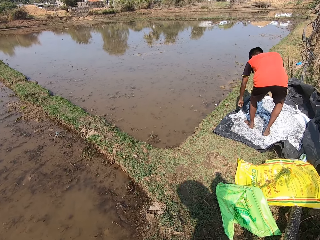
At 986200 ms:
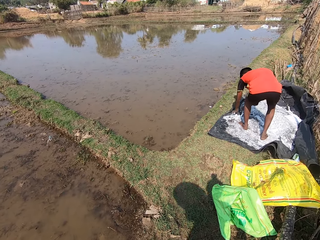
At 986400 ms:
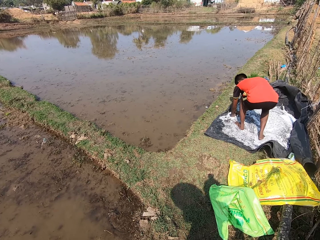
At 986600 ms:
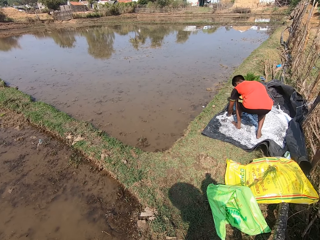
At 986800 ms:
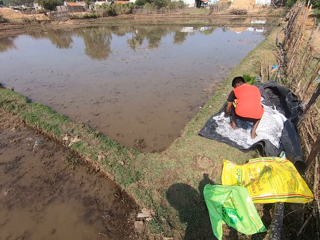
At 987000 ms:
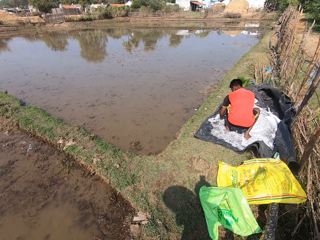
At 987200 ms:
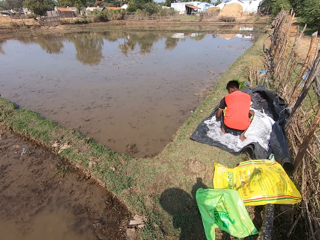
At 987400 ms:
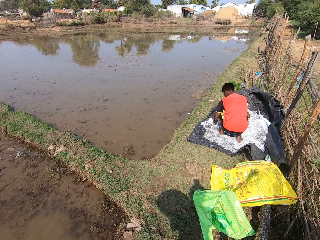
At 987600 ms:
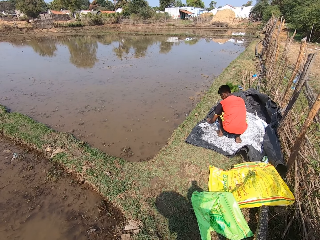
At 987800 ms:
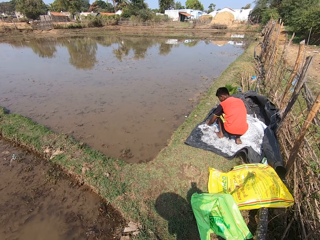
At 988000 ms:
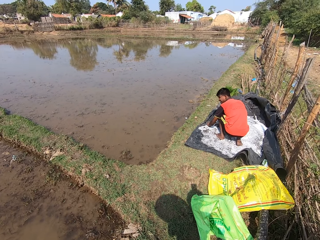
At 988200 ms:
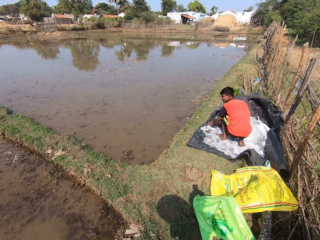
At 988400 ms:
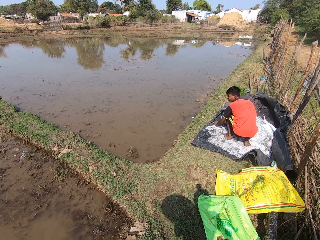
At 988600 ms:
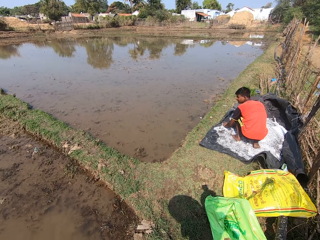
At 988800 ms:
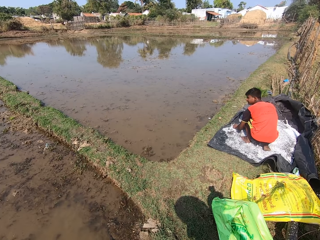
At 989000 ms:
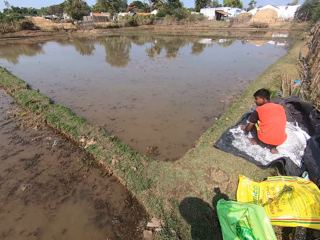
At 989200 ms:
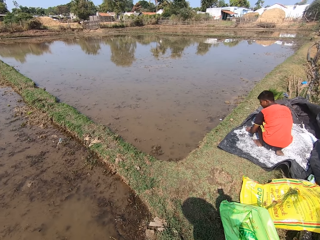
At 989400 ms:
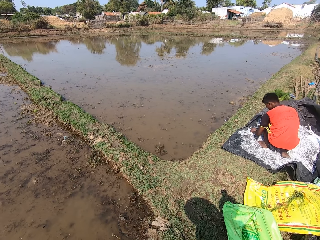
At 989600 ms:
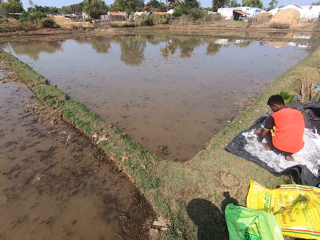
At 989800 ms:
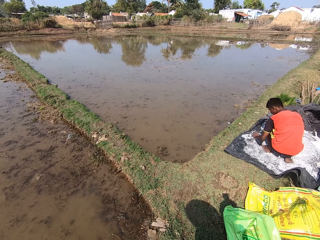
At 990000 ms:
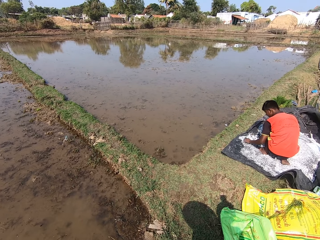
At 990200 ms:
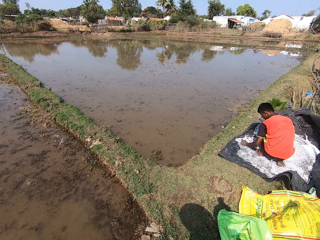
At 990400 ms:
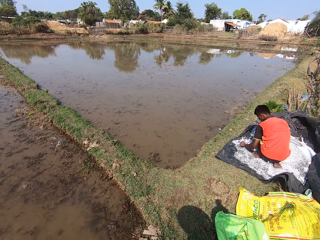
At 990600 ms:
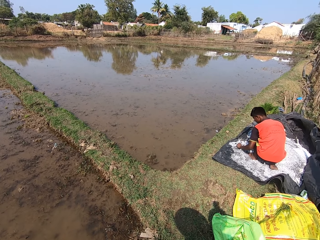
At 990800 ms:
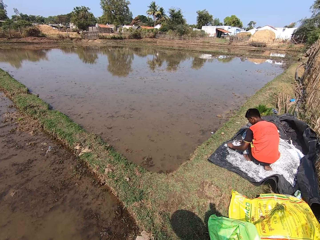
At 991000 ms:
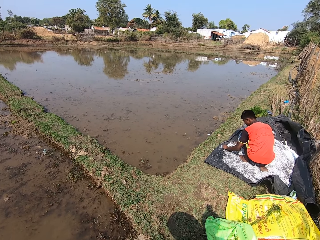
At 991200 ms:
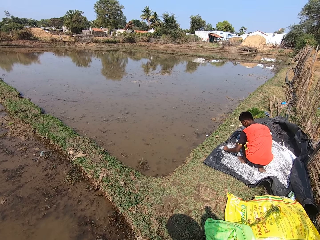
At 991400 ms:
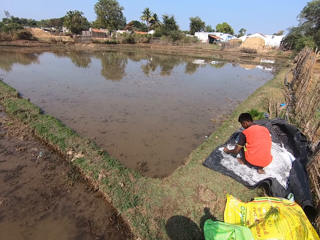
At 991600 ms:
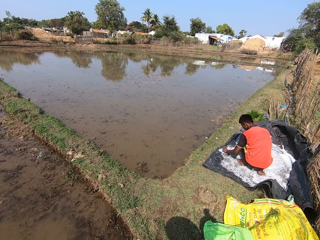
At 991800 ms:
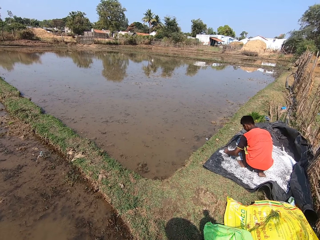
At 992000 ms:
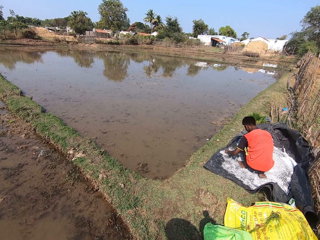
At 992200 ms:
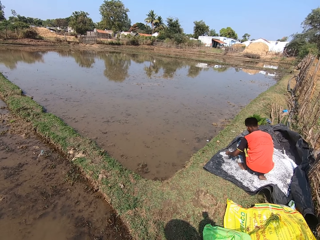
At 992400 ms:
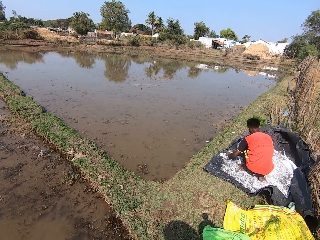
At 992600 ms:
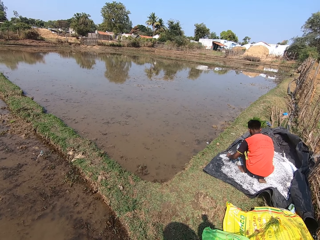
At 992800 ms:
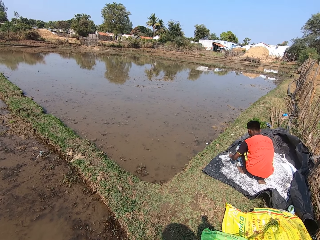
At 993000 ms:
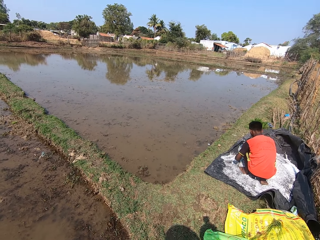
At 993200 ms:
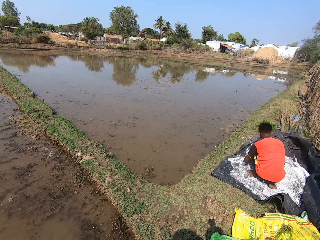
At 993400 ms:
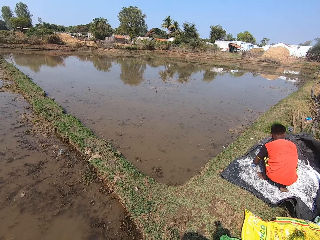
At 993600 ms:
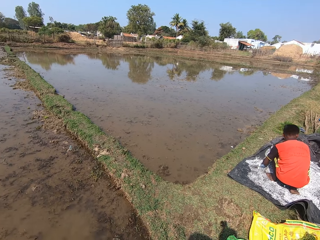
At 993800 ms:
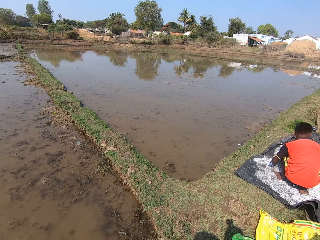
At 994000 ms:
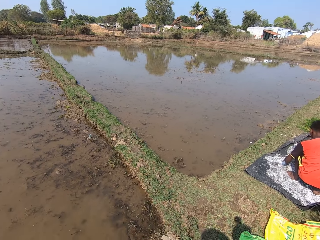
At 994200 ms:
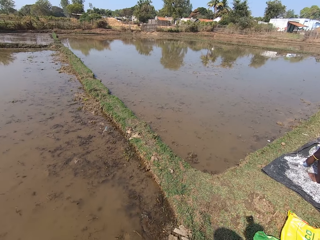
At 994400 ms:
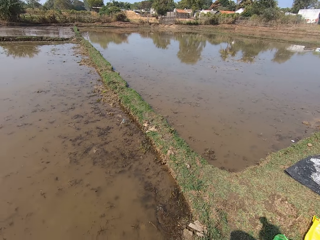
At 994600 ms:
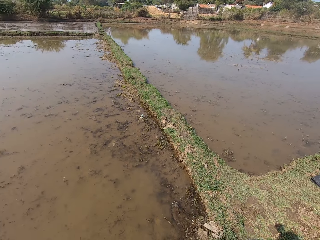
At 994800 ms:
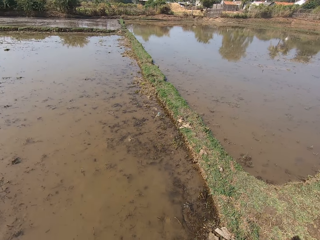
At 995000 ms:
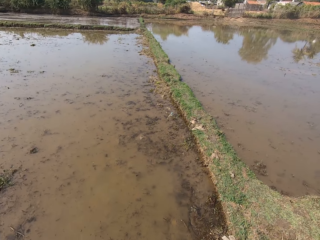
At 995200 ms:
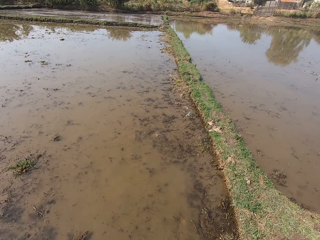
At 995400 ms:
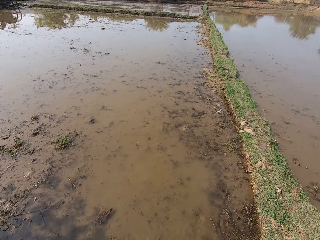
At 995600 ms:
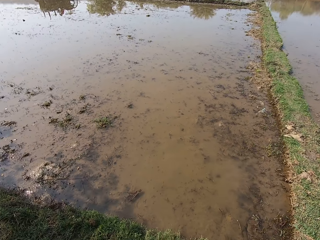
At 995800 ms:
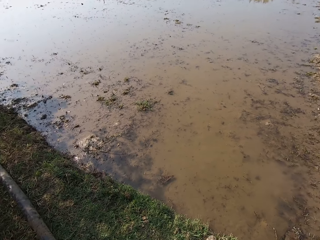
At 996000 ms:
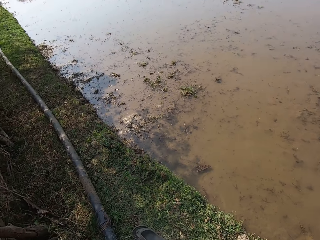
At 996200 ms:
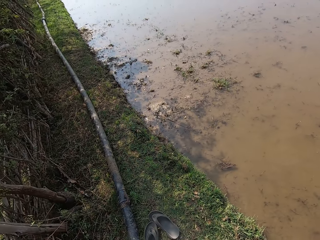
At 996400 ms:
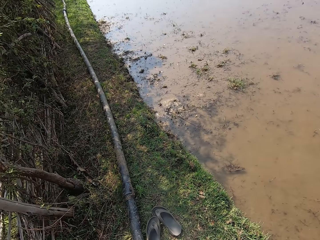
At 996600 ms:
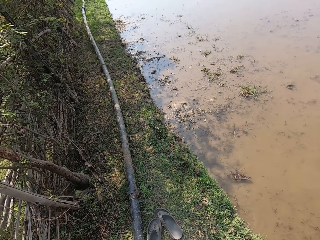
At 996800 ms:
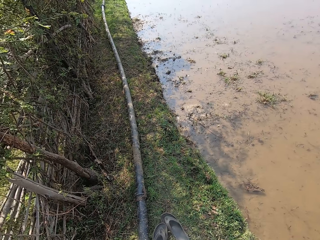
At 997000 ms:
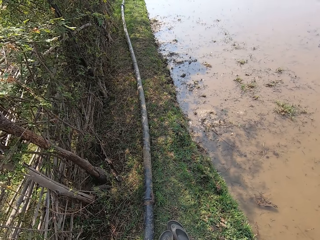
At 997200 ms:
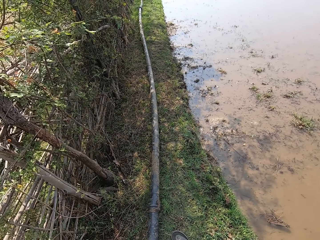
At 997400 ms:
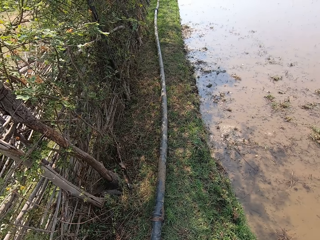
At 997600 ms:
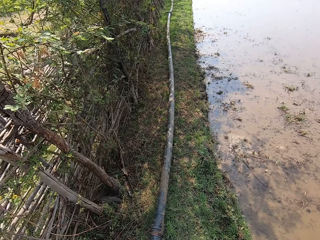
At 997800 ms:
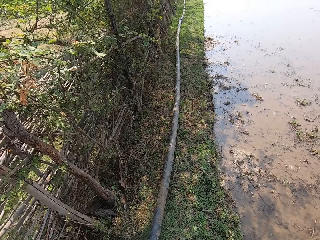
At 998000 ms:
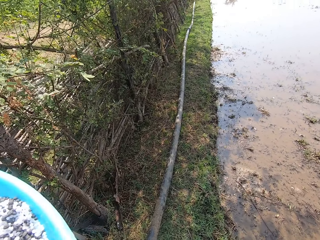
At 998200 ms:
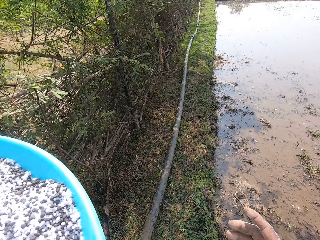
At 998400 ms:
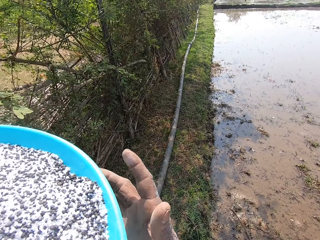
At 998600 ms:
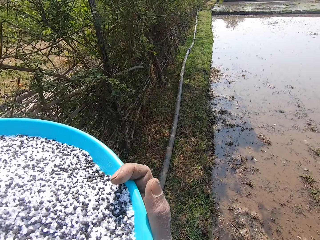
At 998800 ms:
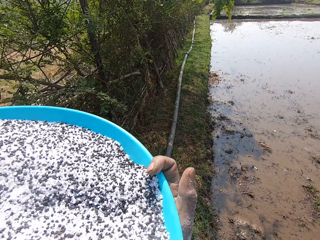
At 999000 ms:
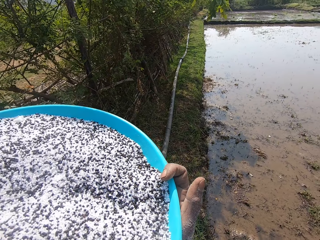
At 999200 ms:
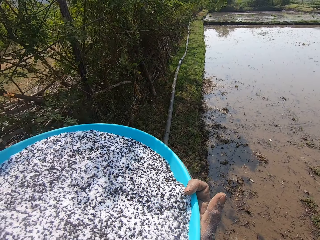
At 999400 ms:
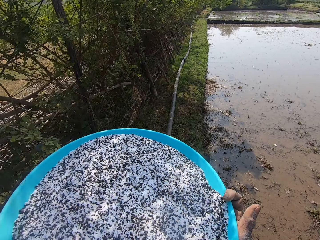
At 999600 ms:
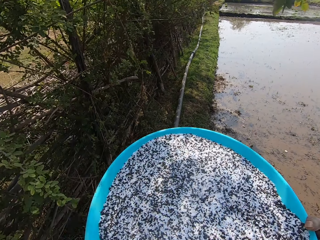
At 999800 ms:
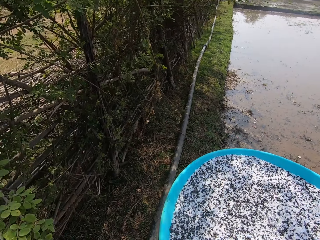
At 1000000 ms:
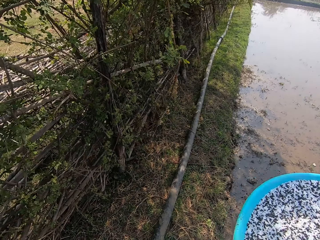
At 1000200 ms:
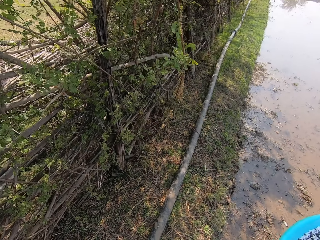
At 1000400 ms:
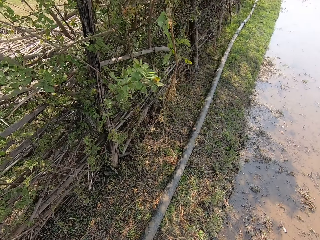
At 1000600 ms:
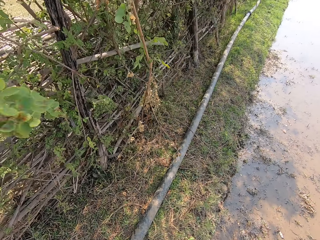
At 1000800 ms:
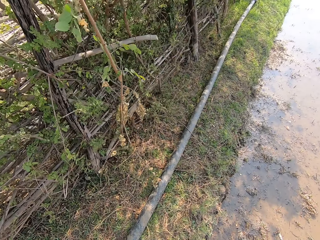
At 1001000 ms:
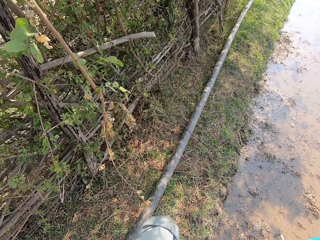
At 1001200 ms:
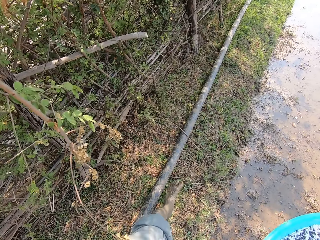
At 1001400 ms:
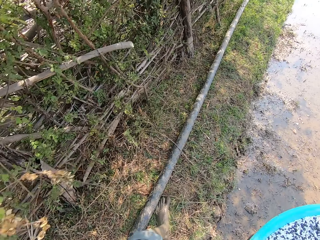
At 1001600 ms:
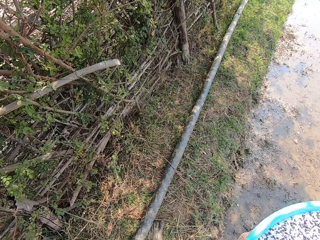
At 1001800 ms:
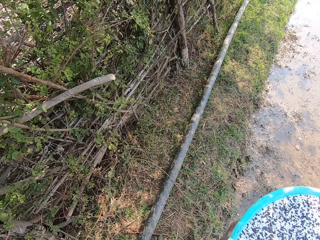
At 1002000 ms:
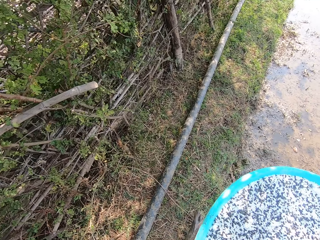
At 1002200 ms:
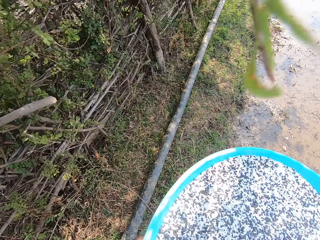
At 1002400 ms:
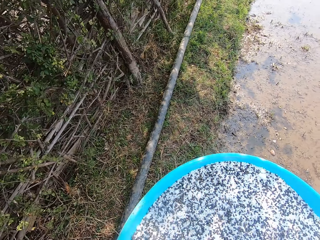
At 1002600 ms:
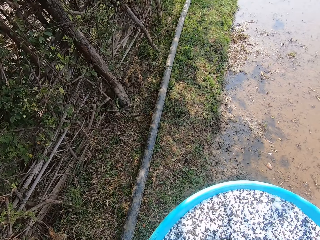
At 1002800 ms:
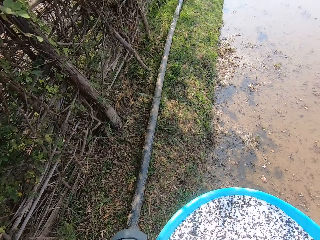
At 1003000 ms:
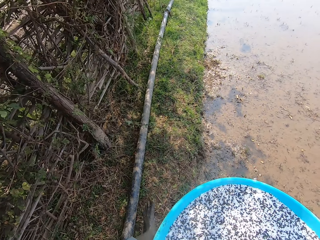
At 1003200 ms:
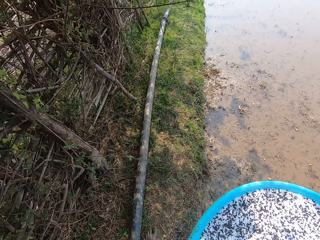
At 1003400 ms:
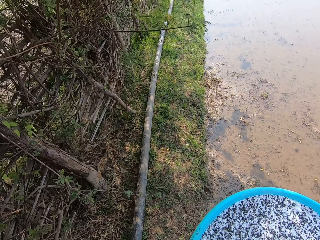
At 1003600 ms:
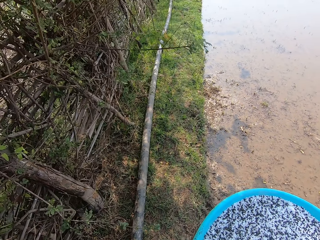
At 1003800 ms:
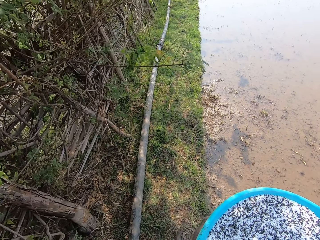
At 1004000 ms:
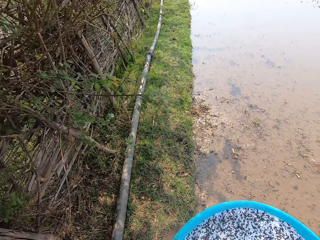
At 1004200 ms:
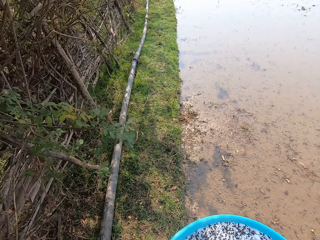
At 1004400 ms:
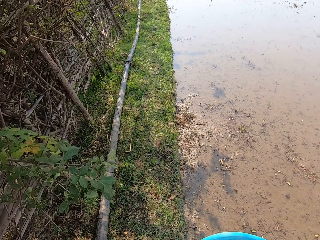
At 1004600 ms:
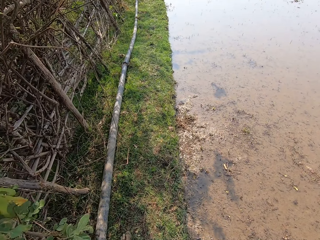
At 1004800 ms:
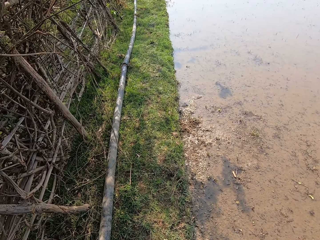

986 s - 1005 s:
The man removes particles from the fertilizer with his hands. The camera wearer walks on a pathway with the container in his hands.

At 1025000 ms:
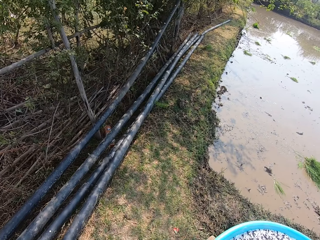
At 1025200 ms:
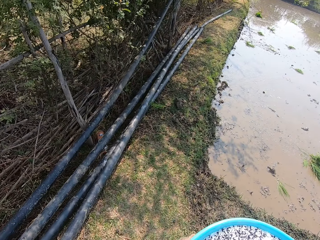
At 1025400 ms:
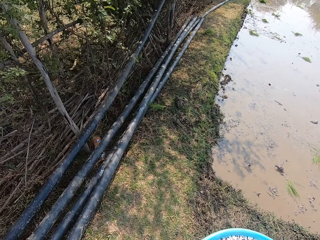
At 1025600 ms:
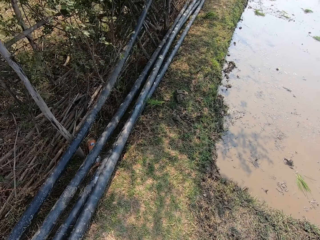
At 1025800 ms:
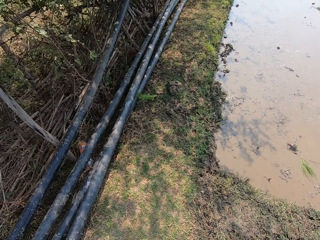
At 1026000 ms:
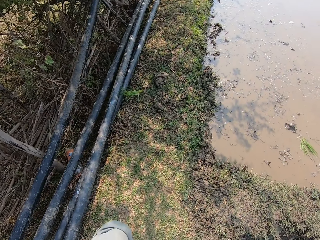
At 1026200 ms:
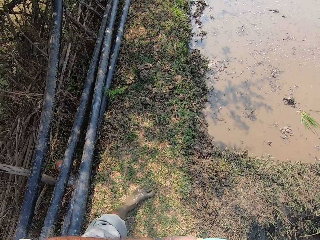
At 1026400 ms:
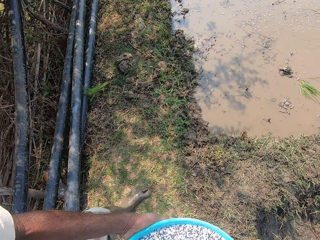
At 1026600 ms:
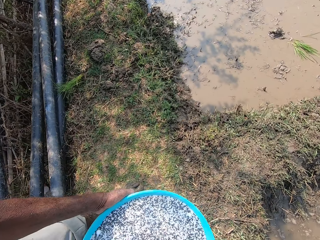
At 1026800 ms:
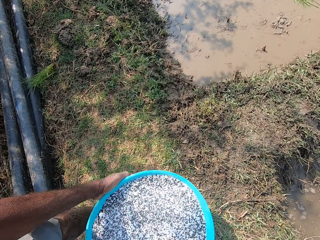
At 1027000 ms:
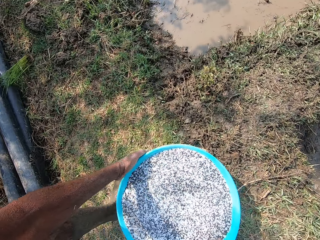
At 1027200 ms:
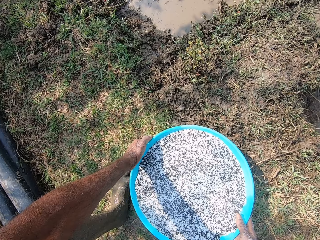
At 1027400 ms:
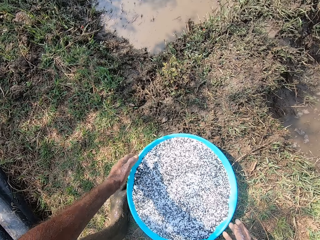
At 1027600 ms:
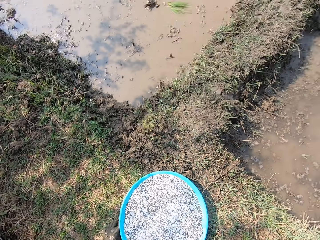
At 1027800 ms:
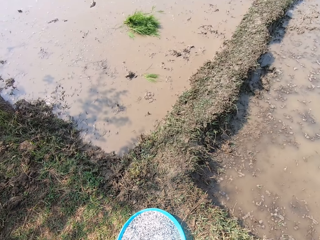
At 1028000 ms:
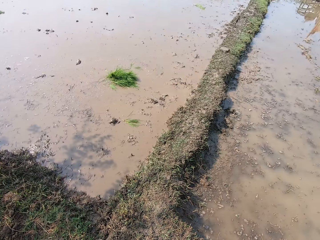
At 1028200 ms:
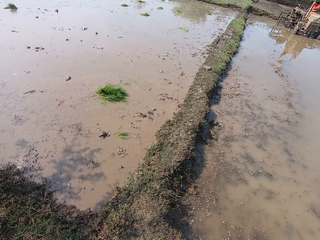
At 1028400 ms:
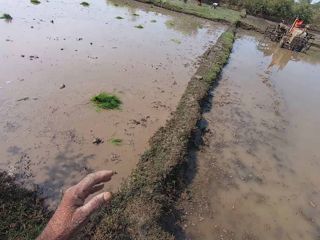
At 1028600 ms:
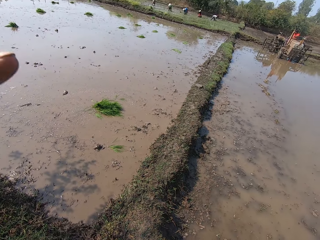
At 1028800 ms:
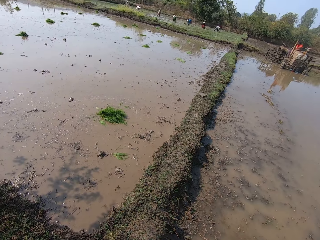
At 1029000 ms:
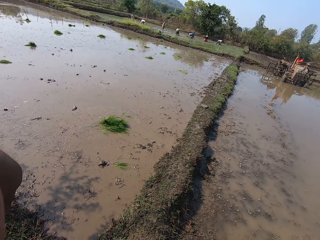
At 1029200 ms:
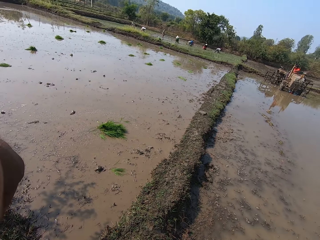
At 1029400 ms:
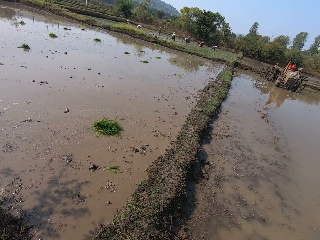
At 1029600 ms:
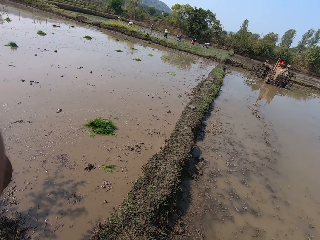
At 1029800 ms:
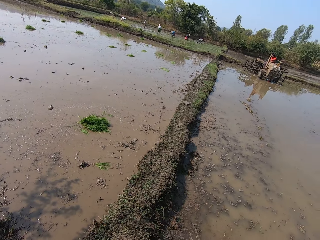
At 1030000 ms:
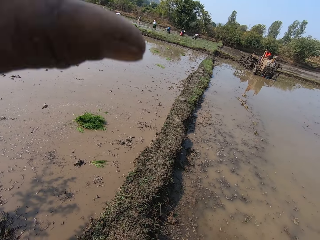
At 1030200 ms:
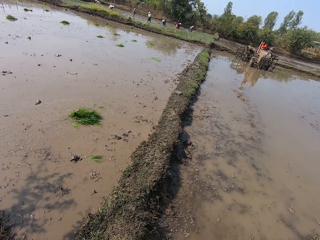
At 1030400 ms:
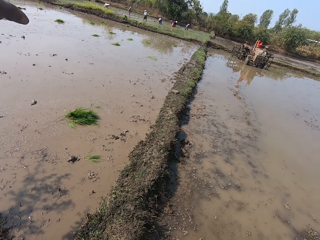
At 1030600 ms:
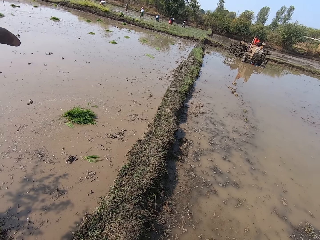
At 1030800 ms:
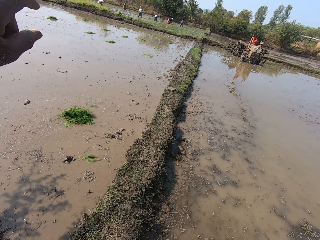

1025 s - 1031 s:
The camera wearer drops the container in his hands on the ground. He adjusts the camera. He converses with a person.
